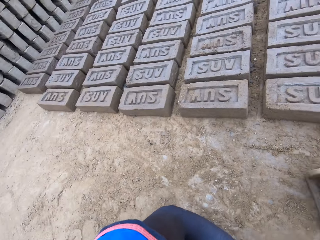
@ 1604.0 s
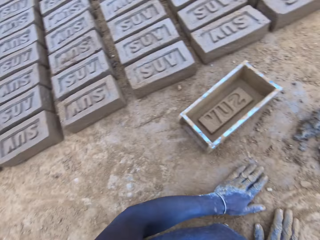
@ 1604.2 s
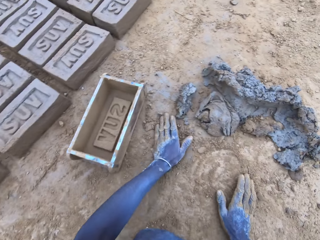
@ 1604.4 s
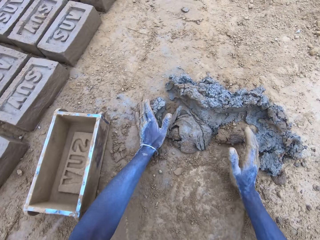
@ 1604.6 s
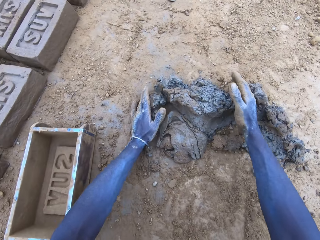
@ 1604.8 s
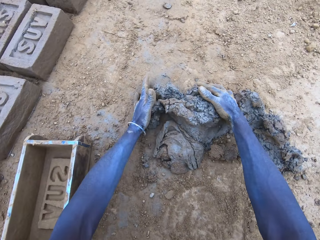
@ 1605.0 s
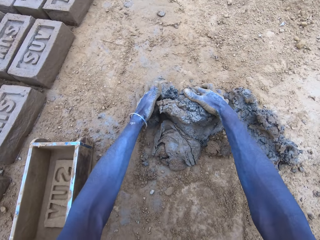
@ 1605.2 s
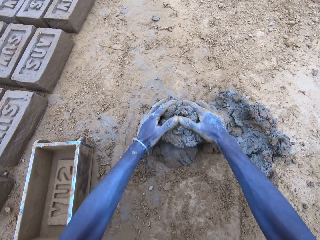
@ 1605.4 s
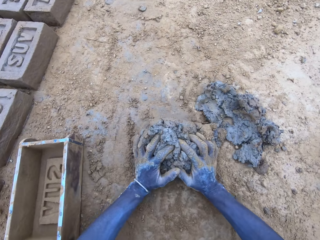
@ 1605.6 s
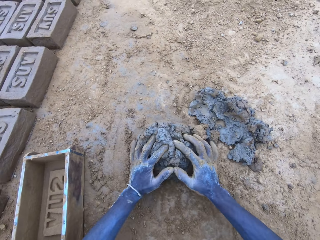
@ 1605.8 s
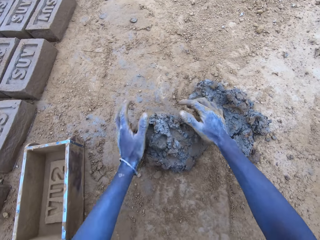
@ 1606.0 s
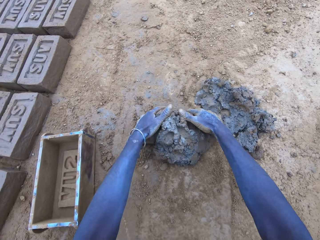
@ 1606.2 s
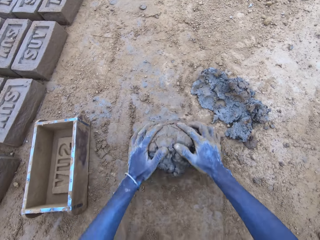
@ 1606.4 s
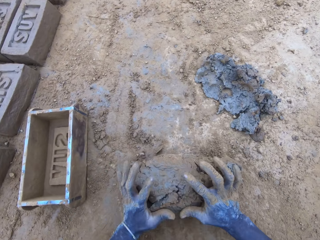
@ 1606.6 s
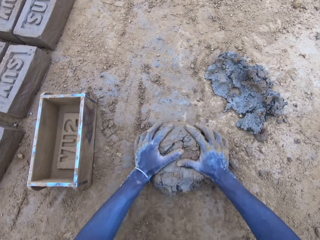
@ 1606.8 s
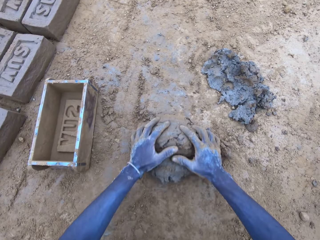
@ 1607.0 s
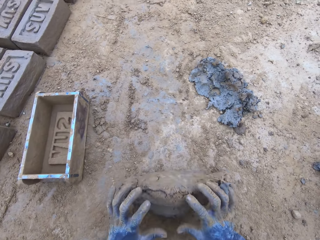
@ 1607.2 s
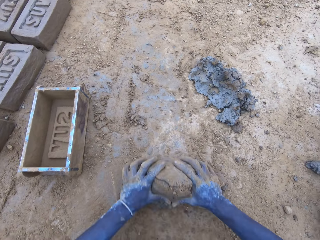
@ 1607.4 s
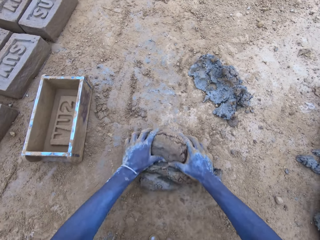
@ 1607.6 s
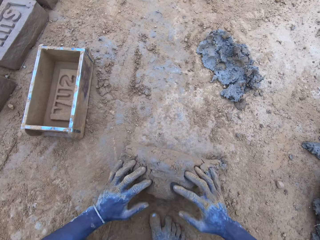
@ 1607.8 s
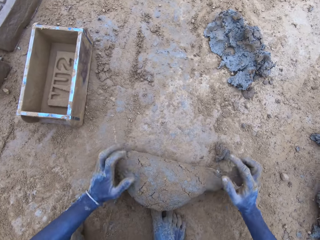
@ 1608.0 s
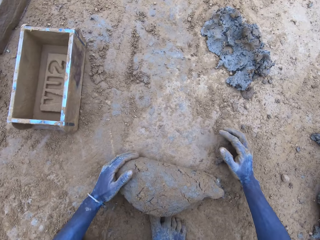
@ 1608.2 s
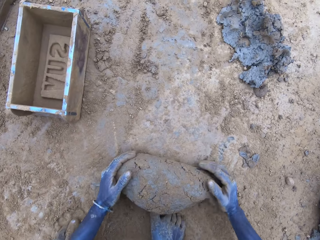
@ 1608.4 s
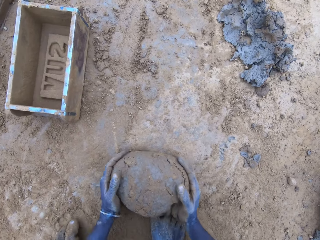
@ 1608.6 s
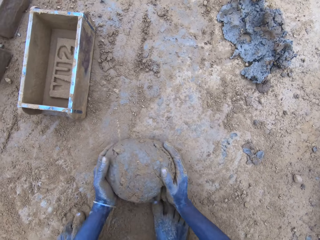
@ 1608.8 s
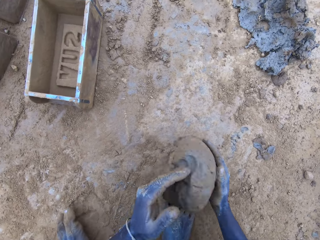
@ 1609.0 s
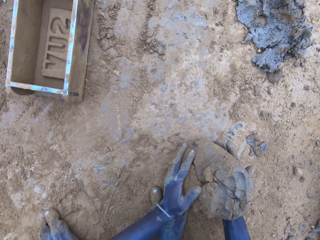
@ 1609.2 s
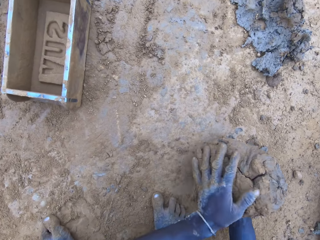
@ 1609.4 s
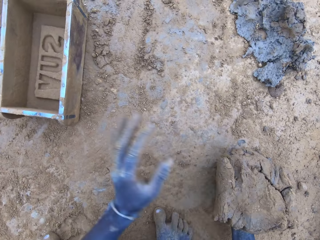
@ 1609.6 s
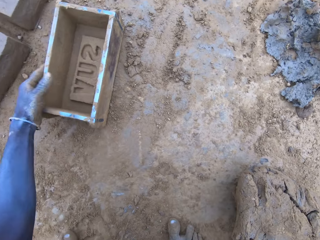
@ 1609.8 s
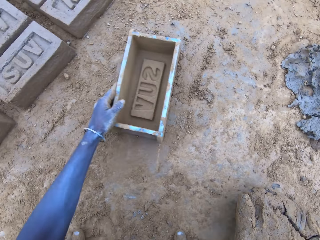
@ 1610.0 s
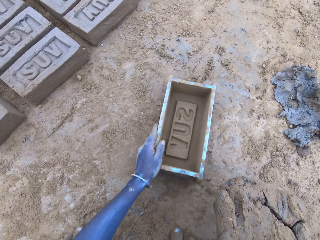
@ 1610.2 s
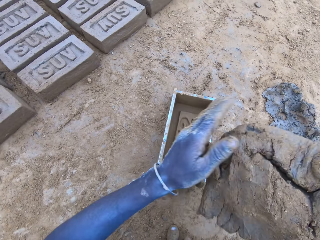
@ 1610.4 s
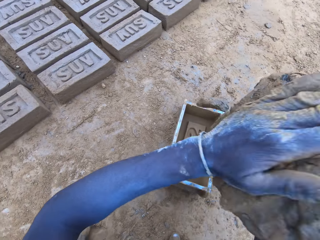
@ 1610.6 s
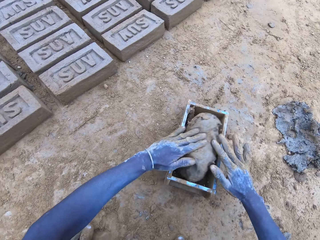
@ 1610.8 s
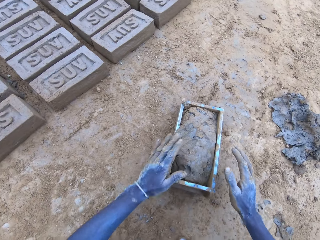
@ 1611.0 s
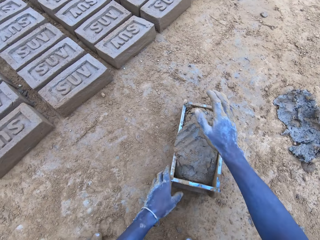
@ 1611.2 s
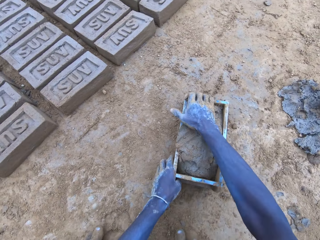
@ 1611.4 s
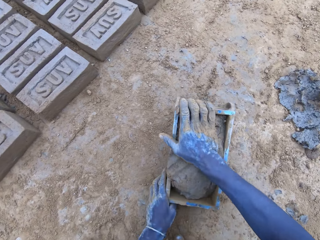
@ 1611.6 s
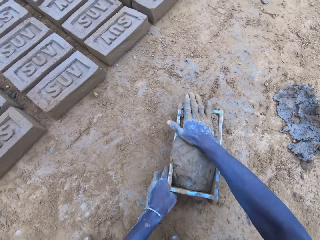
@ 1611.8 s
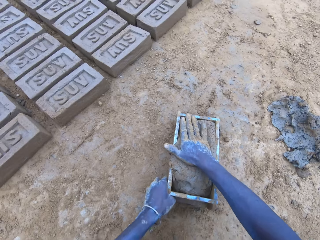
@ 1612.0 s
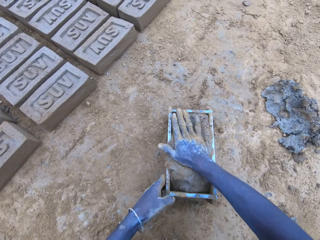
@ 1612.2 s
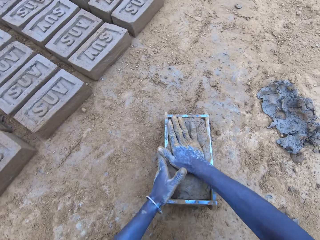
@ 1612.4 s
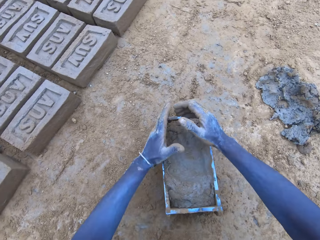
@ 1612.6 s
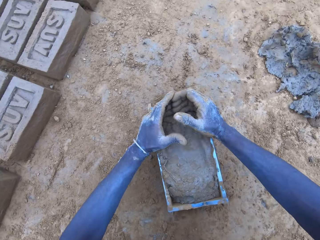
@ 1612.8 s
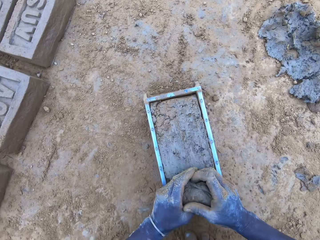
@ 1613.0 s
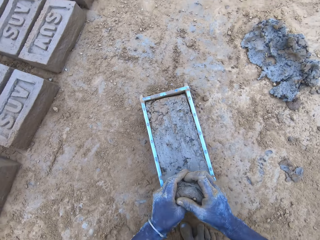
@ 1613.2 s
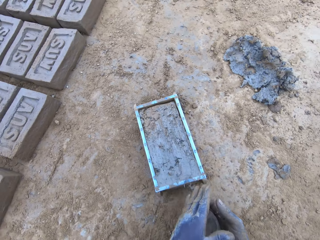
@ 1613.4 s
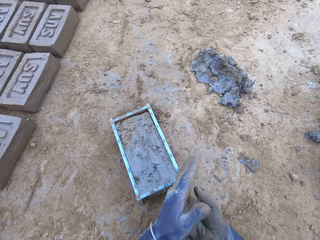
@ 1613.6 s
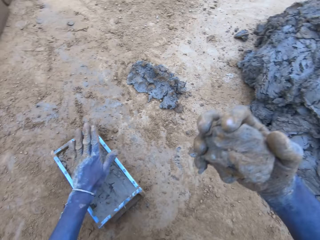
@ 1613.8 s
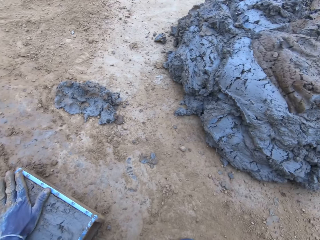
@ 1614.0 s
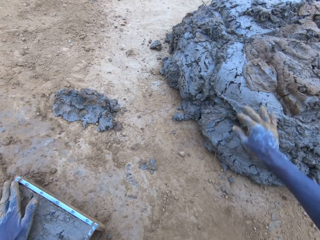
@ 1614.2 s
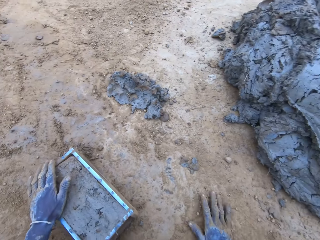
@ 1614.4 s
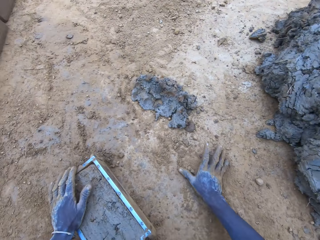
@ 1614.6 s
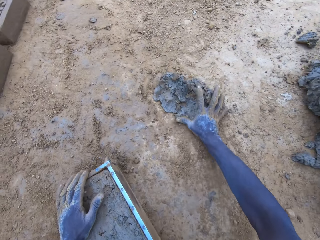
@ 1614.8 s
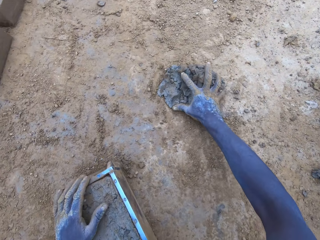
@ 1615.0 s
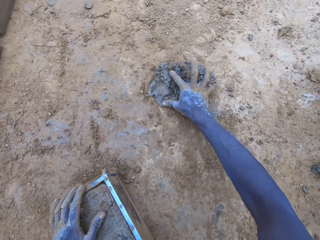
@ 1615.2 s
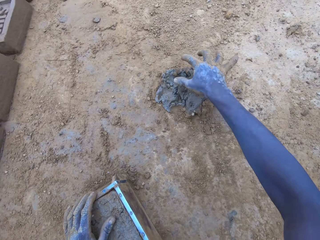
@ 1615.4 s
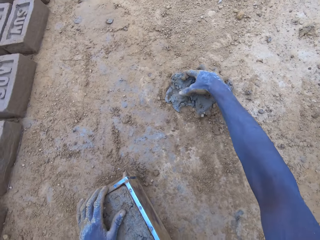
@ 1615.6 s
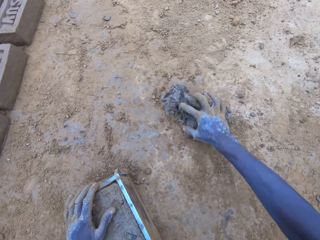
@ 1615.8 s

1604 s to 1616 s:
The camera wearer picks mud on the ground. They scoop clay using hands. They roll soil on the ground. They put the mud in the brick mould. They scoop the excess mud on the brick mould. They throw the mud on the pile of mud. They pick the mud.

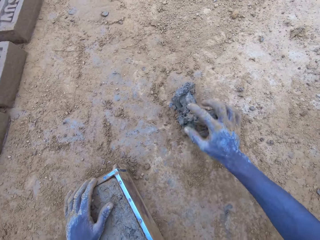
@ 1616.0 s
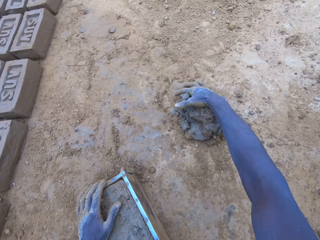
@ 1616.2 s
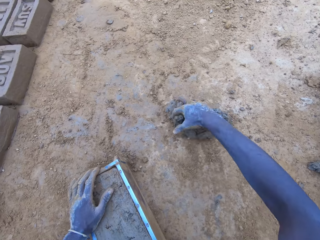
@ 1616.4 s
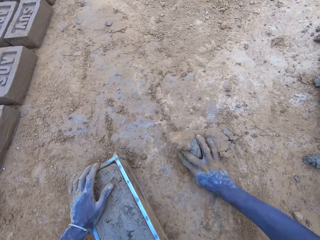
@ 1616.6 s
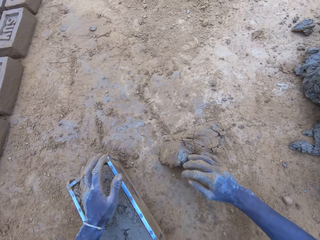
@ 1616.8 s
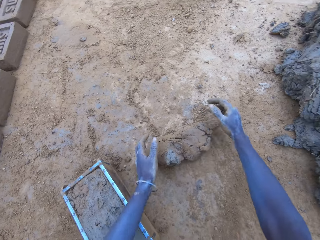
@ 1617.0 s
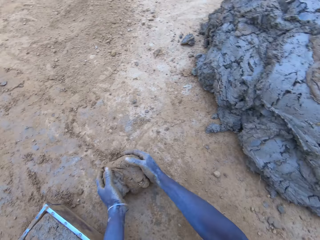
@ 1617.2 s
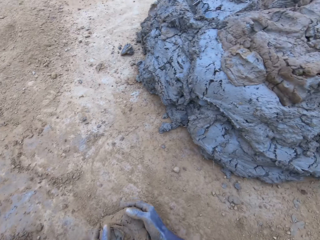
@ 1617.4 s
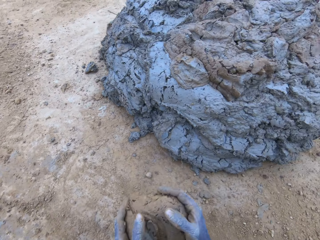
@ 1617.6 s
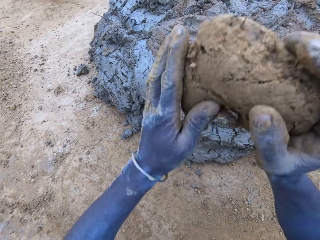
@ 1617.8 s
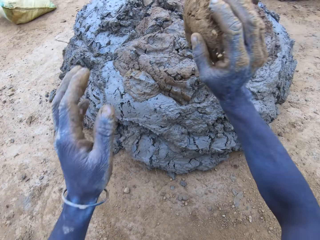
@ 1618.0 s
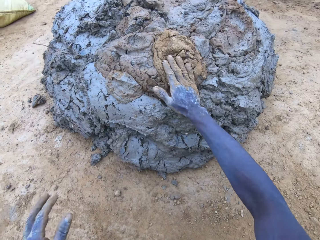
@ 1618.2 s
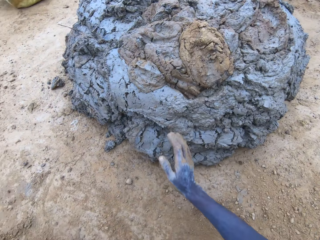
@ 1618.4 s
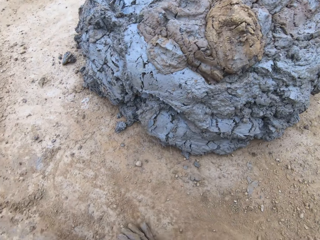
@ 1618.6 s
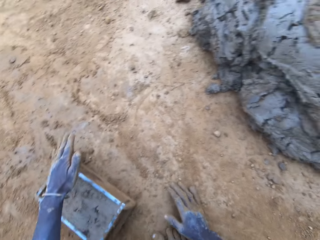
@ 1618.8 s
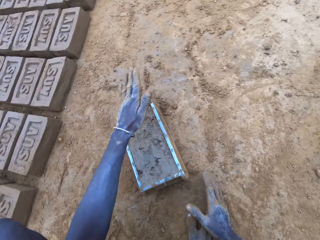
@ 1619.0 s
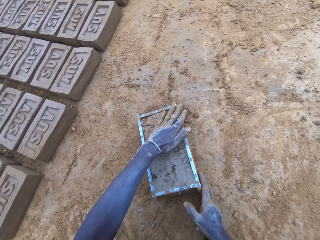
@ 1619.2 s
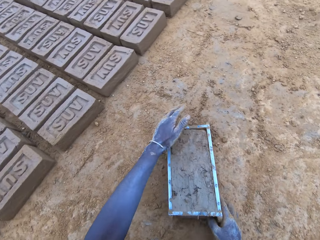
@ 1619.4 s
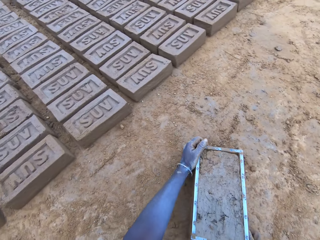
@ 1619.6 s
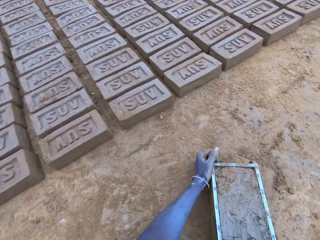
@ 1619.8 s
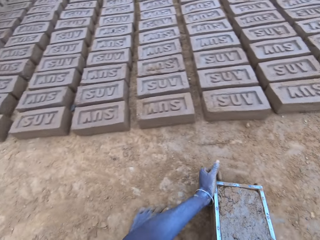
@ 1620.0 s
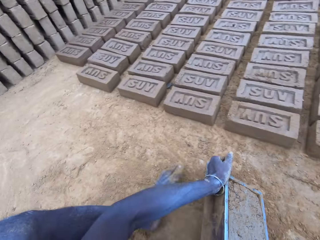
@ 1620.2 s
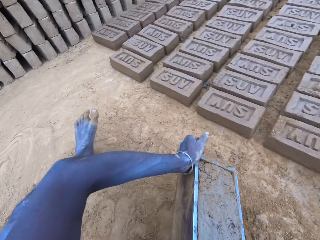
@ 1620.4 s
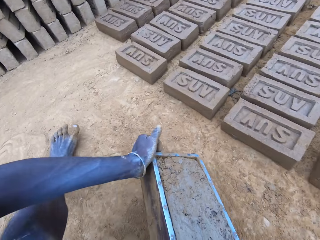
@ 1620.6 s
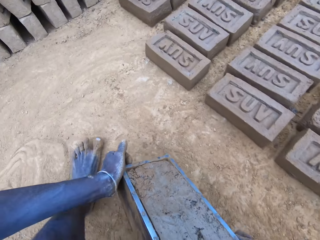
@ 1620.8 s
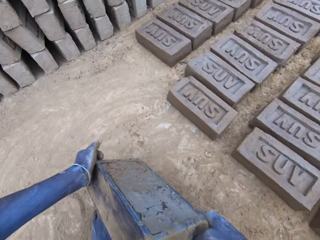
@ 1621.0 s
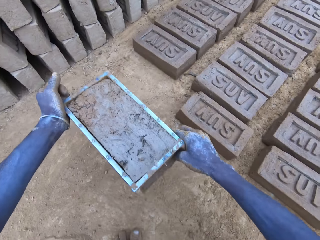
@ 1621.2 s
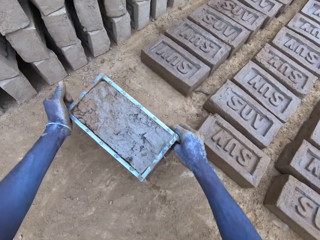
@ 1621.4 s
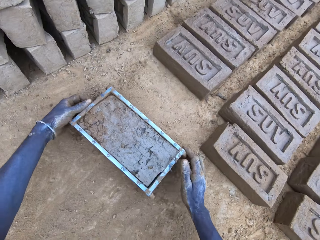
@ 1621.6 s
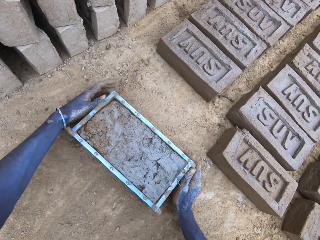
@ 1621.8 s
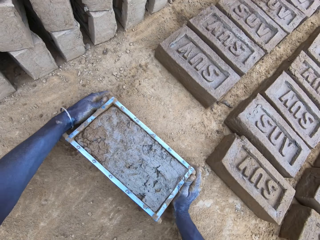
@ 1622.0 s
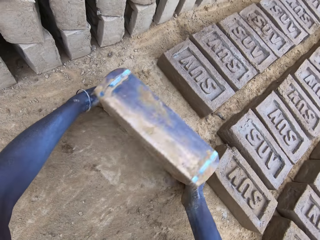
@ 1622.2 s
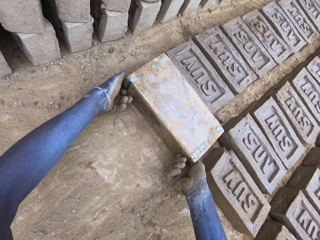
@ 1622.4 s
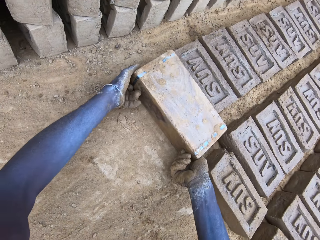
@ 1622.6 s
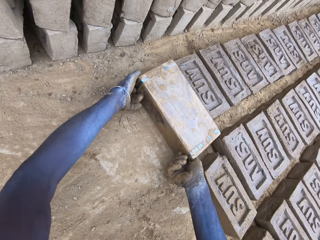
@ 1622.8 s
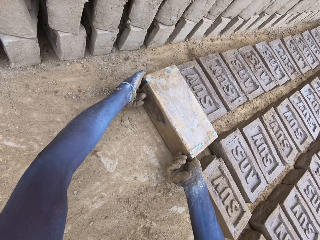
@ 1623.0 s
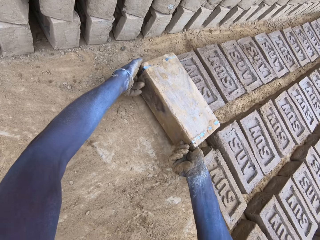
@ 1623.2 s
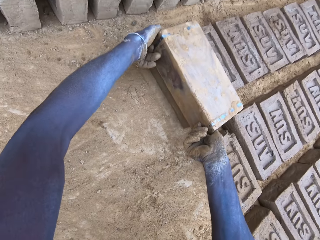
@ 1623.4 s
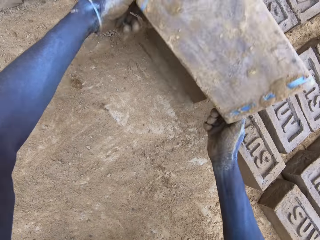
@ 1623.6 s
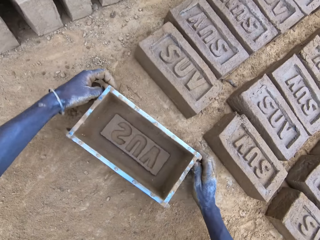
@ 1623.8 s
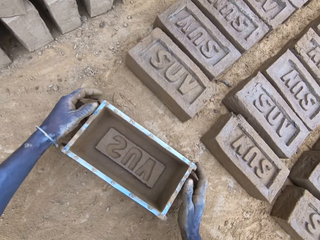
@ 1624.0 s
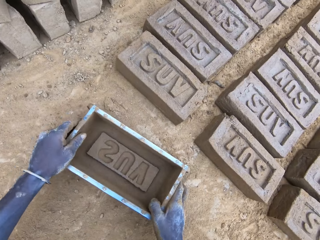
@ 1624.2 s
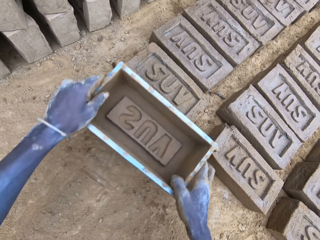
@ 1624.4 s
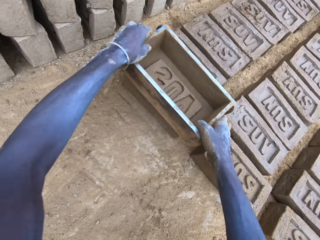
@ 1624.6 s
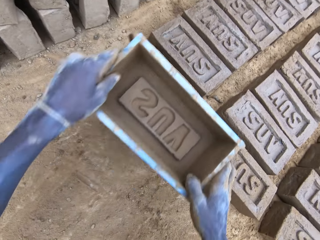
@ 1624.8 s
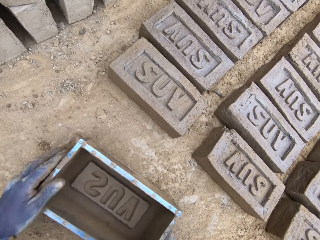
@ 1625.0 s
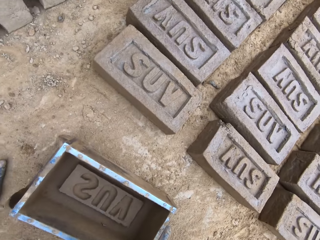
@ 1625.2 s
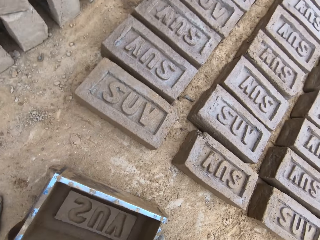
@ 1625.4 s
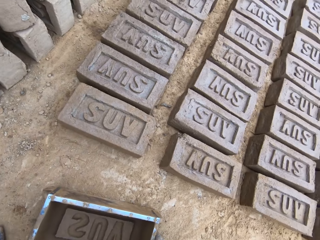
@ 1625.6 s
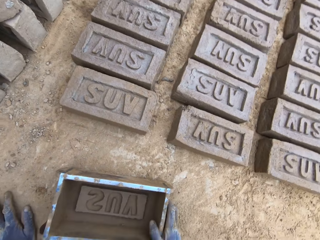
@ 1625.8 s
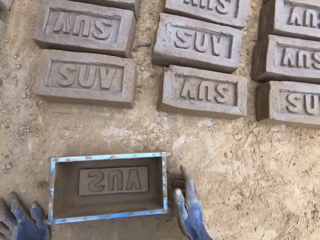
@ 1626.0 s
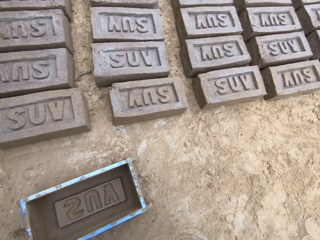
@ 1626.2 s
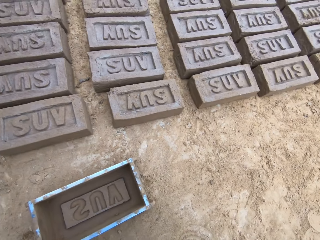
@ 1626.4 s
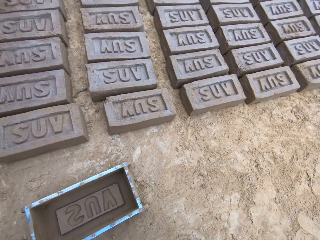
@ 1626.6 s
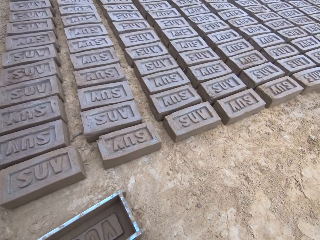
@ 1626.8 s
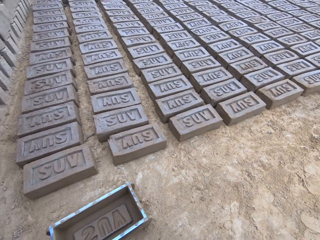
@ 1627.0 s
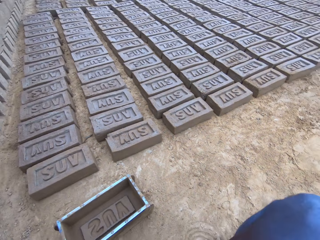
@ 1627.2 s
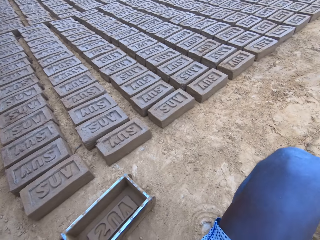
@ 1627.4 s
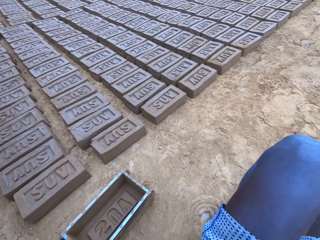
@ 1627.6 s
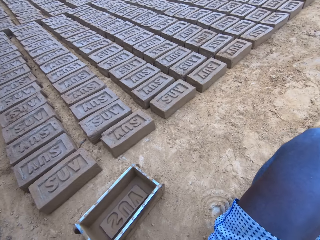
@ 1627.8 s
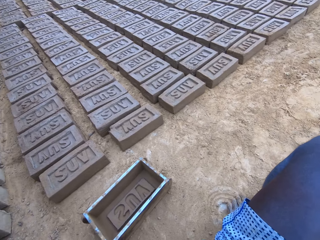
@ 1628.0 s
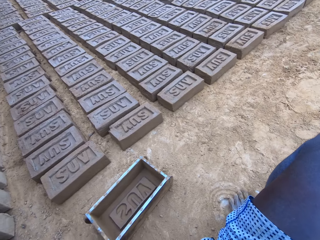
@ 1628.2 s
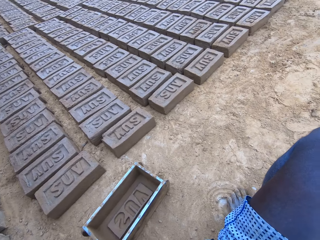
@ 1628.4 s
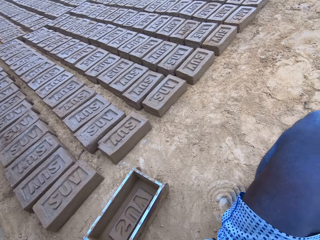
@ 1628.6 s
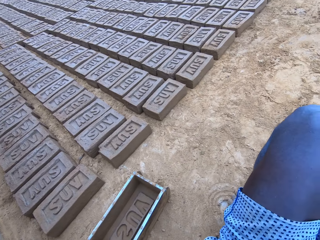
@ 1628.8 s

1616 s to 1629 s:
The camera wearer rolls clay on the ground. They throw the mud on the pile of mud. They lift the brick mould. They put the brick mould on the ground. They pour the mud in the brick mould on the ground. They lift the brick mould.
